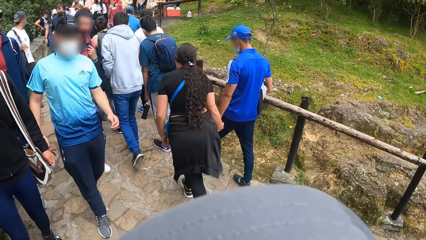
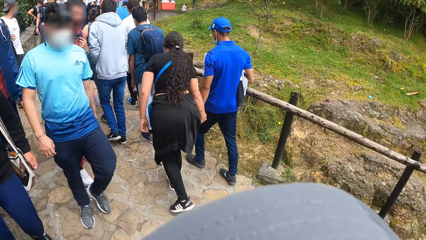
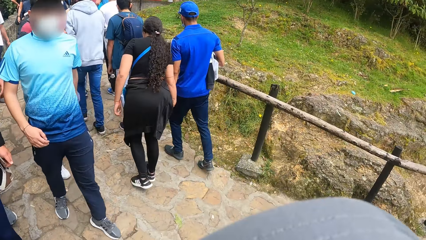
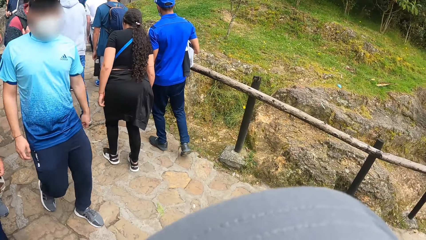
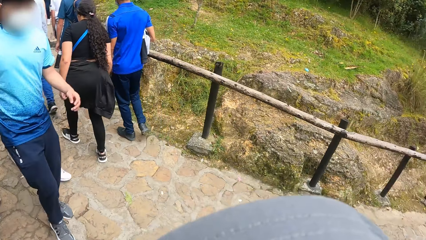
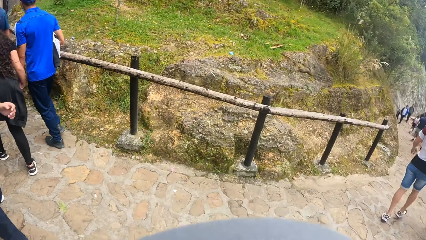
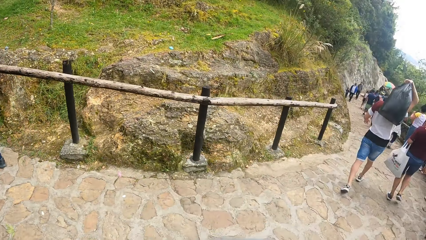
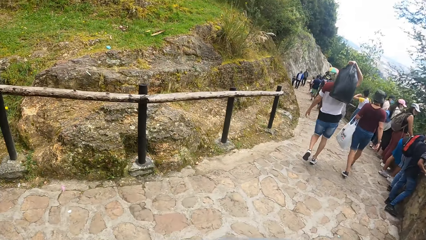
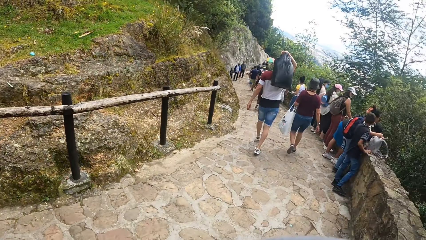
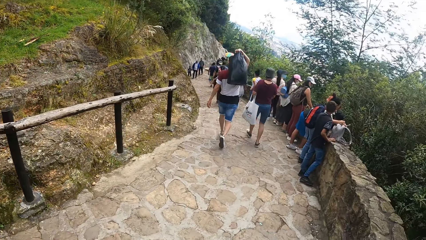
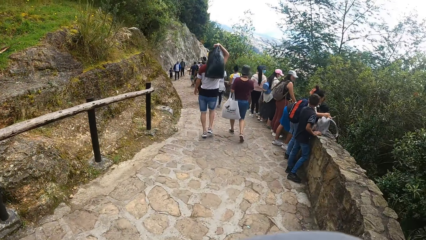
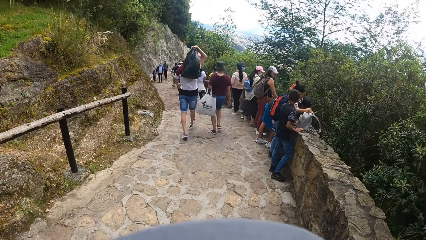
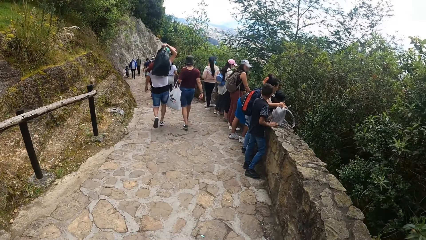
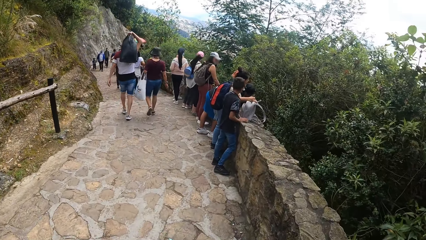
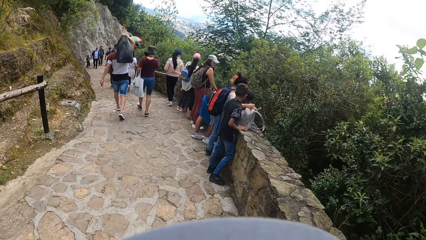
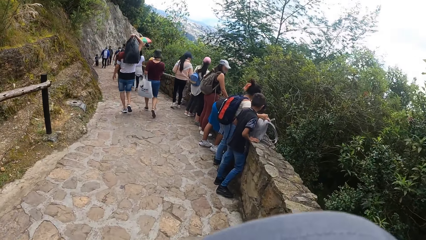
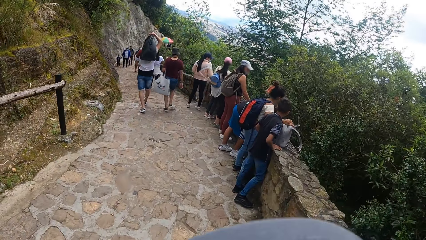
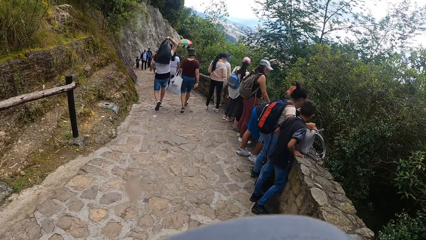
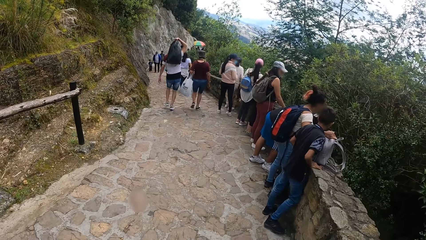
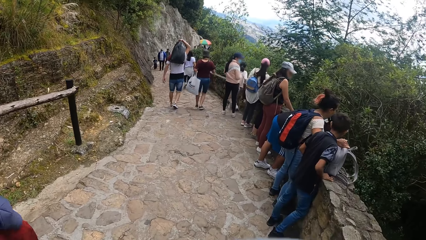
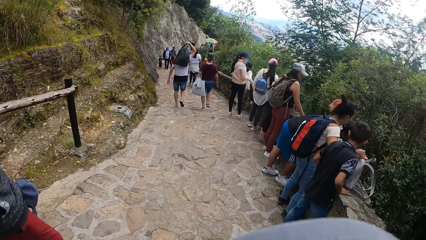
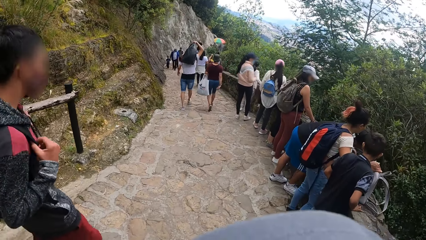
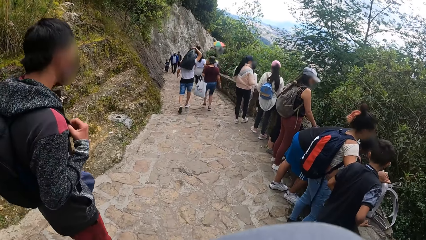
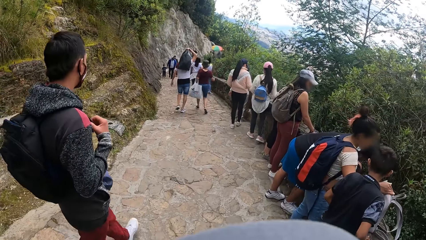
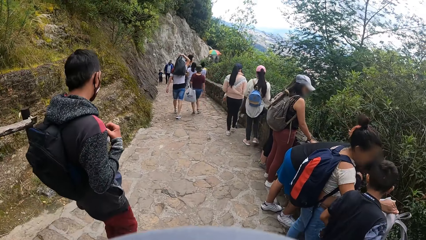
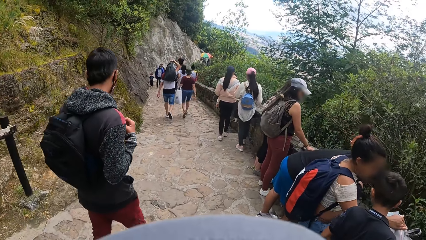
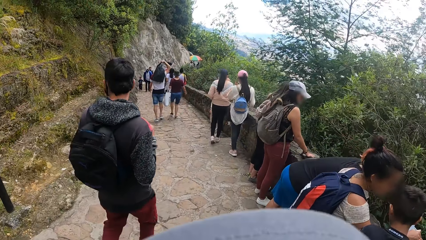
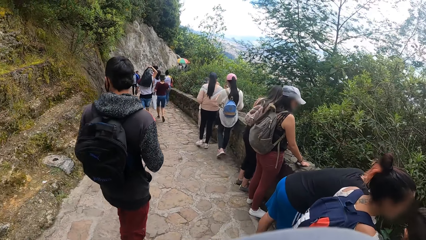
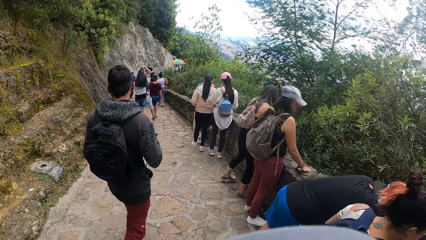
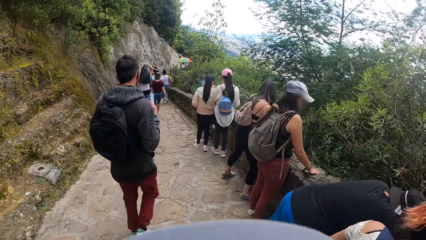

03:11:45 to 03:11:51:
The camera wearer turns towards the man.

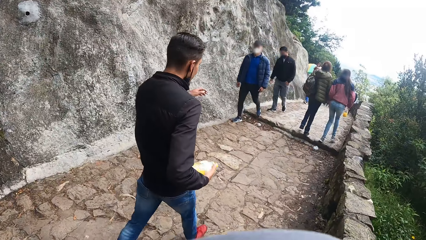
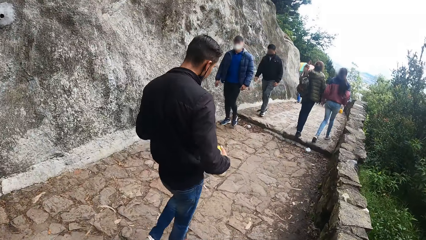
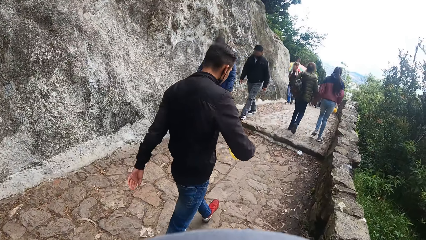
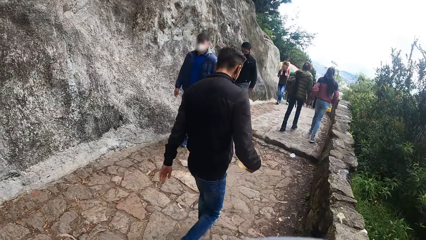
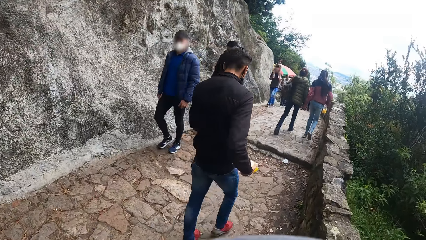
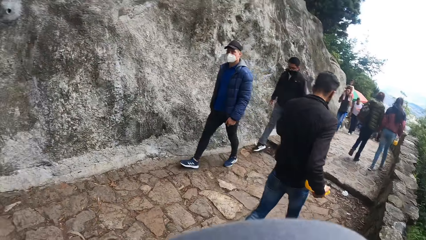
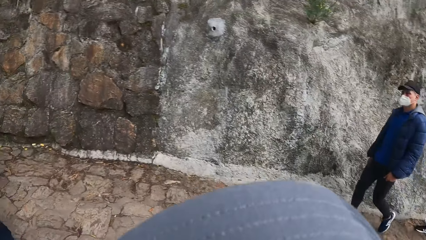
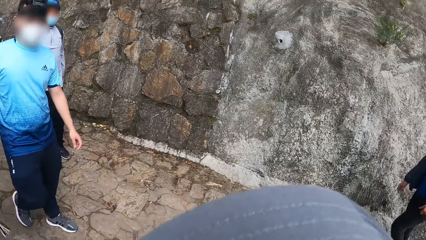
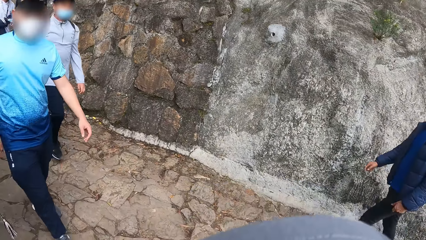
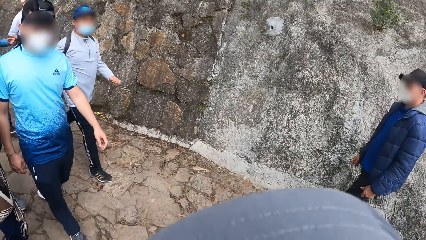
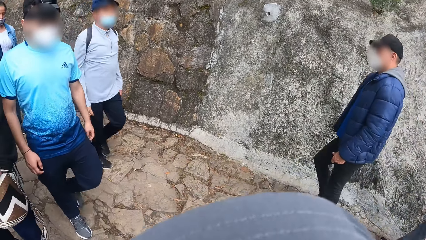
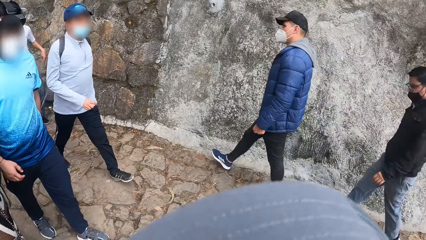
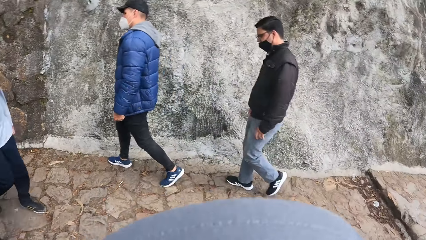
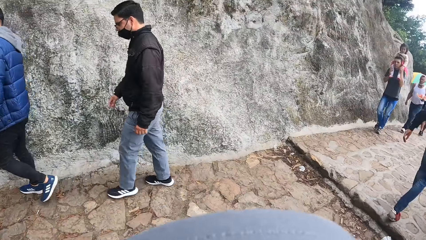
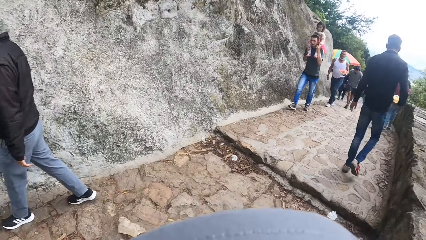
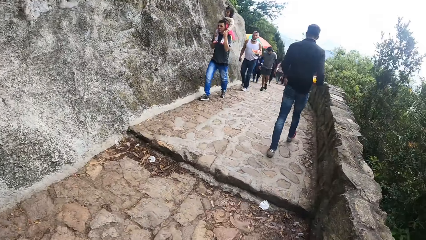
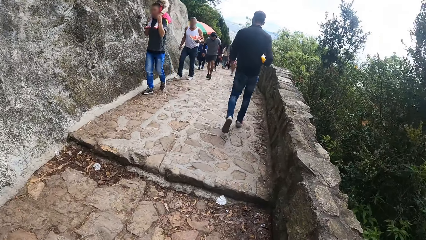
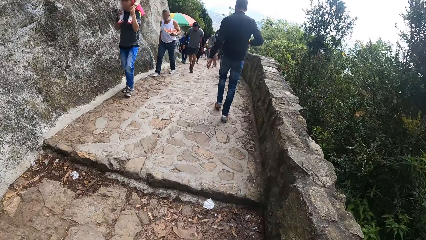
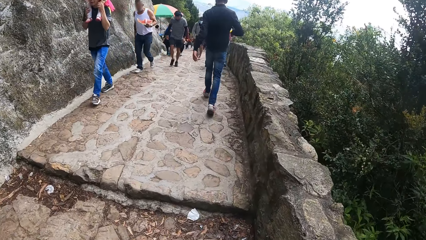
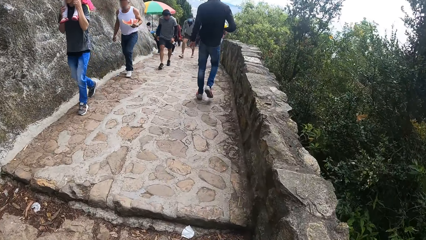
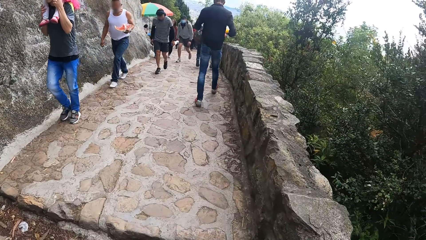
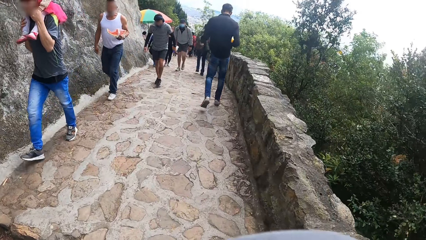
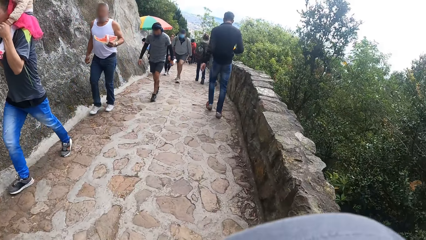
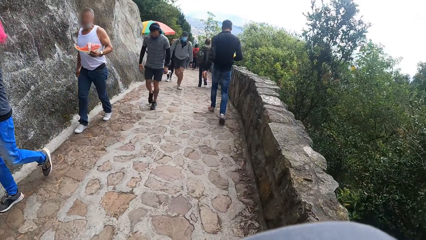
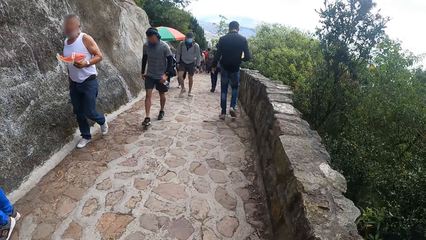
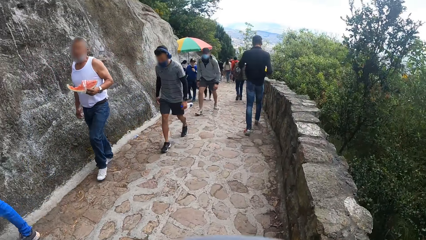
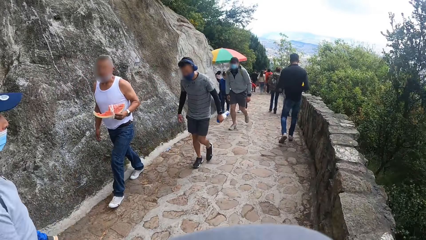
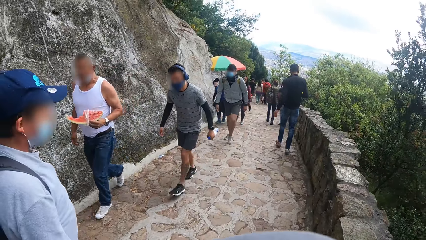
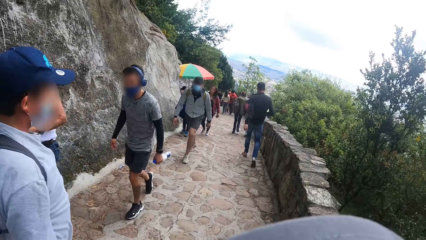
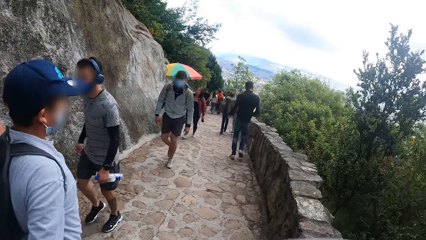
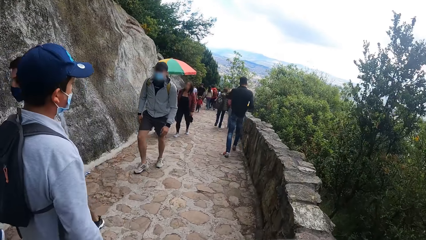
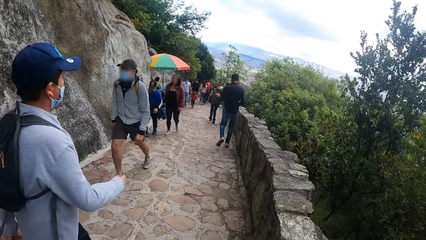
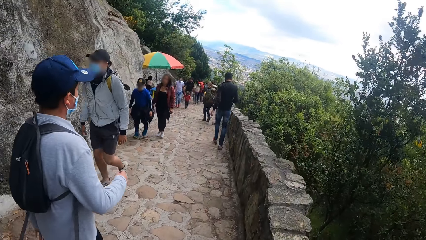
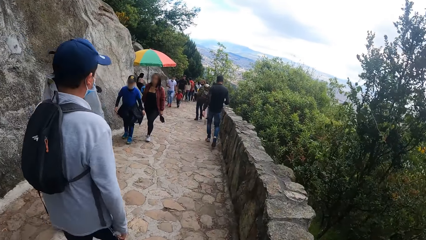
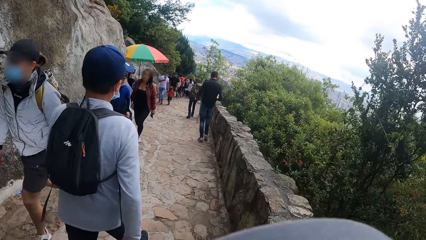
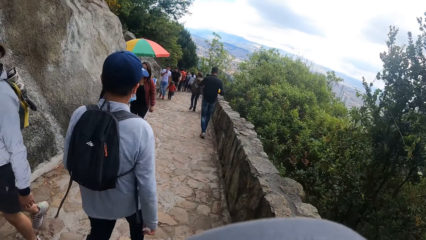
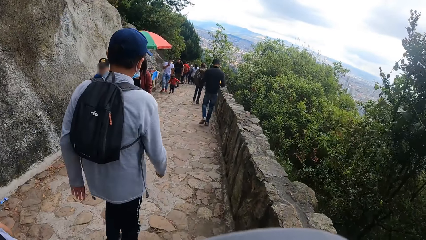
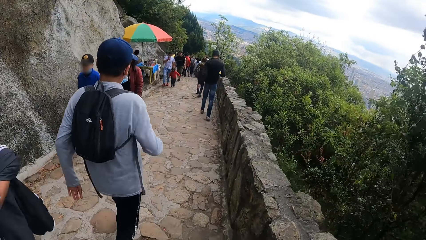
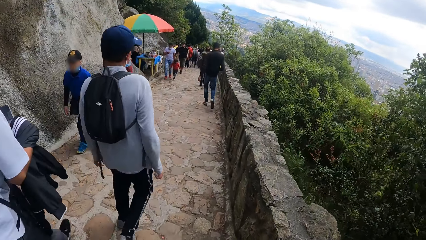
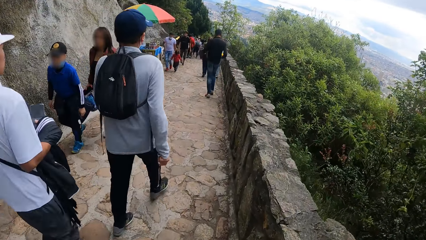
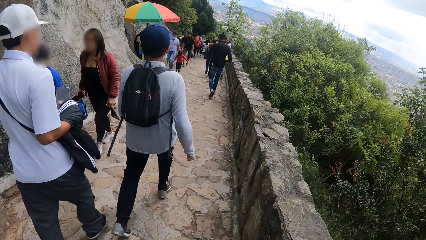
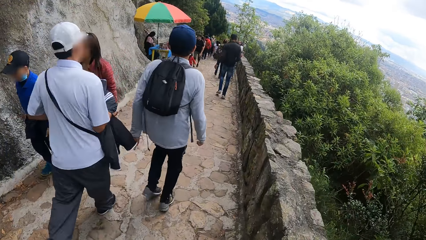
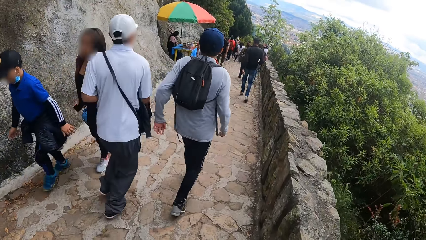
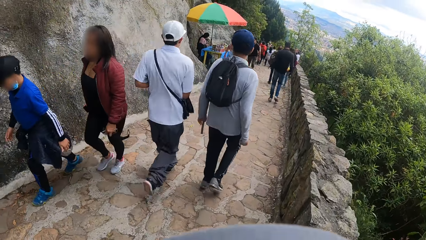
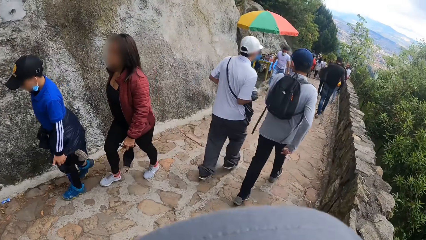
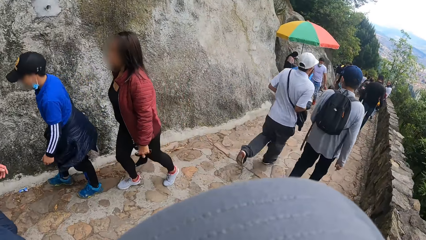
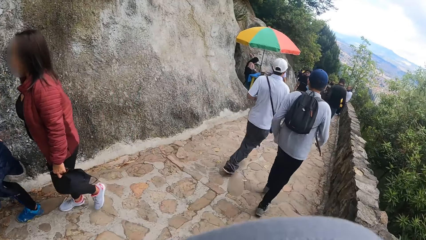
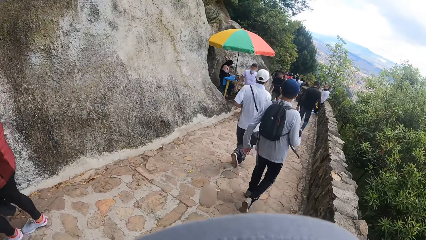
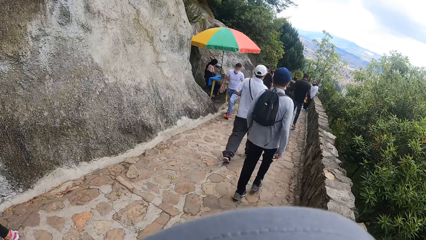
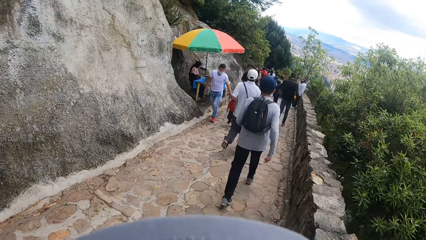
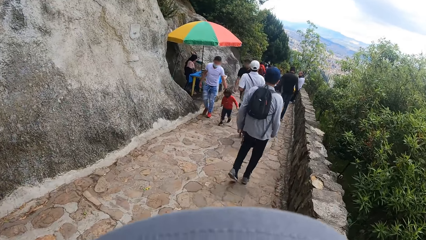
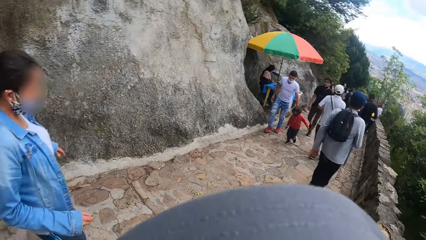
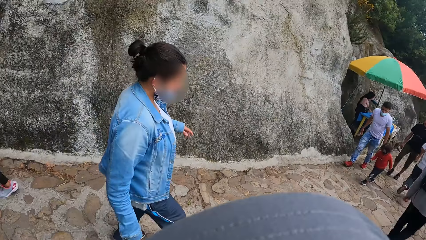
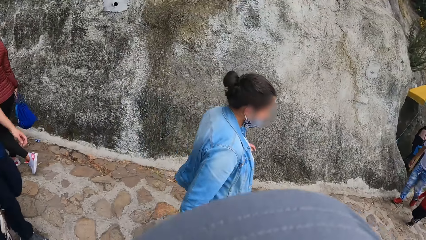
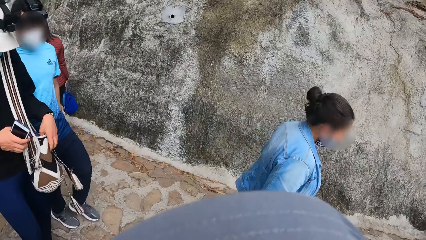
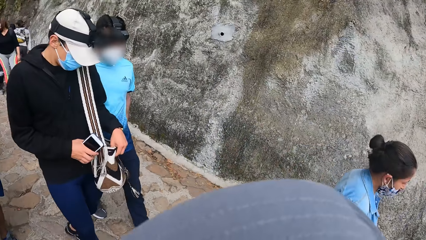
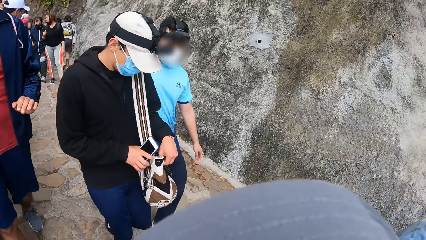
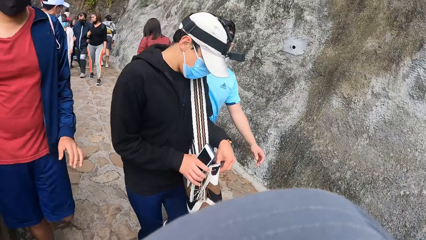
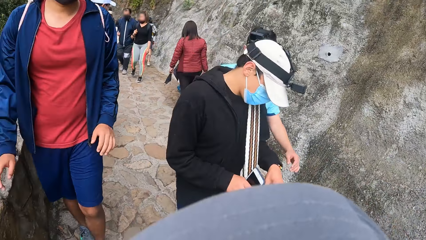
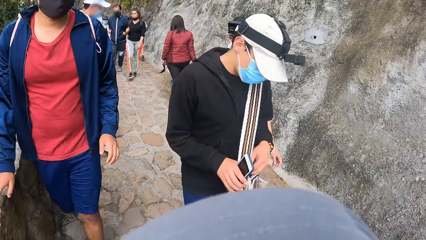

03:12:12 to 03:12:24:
The camera wearer turns towards the man.
